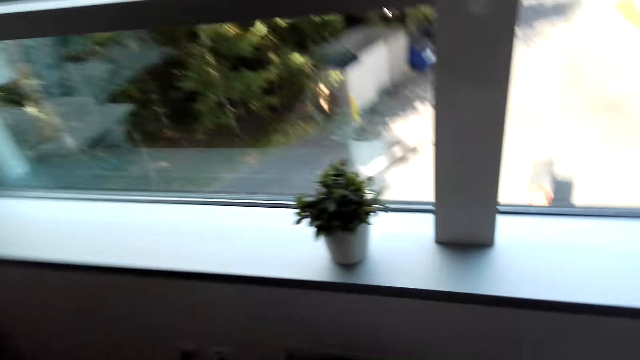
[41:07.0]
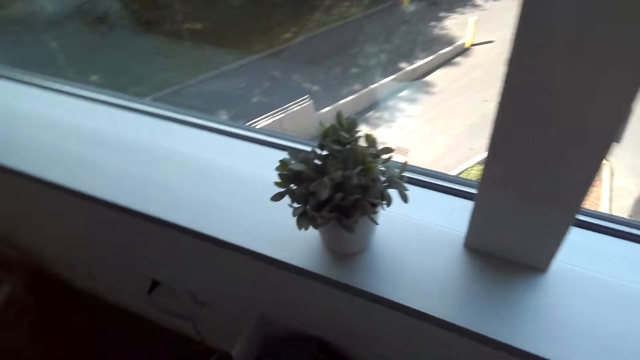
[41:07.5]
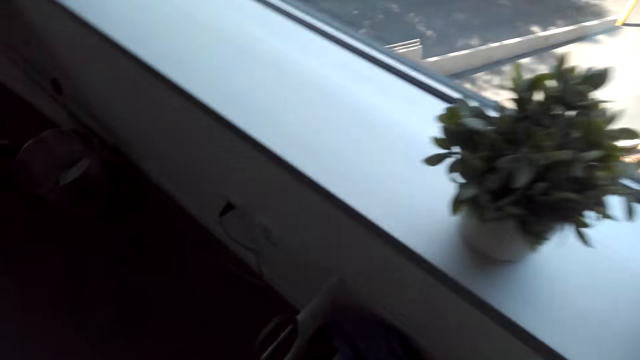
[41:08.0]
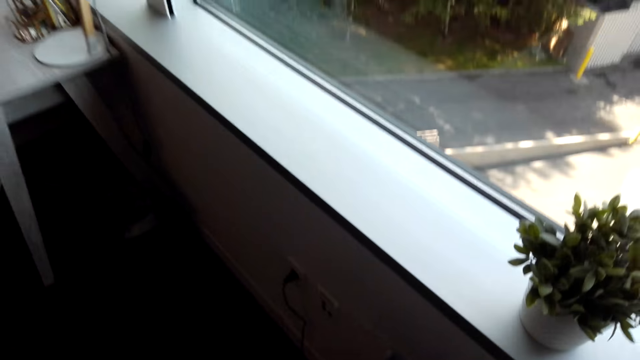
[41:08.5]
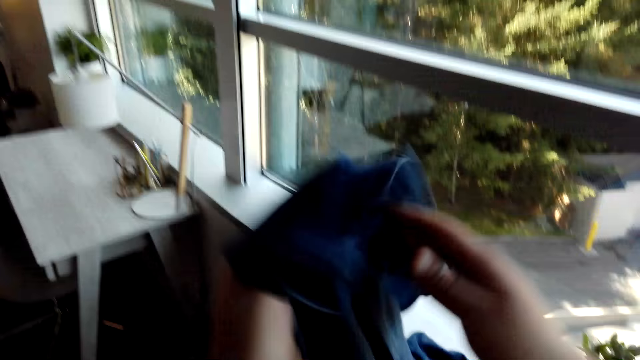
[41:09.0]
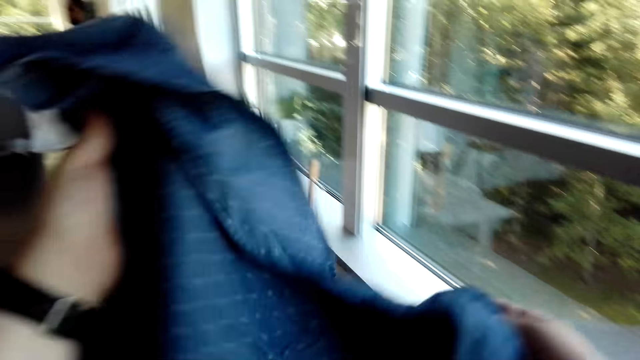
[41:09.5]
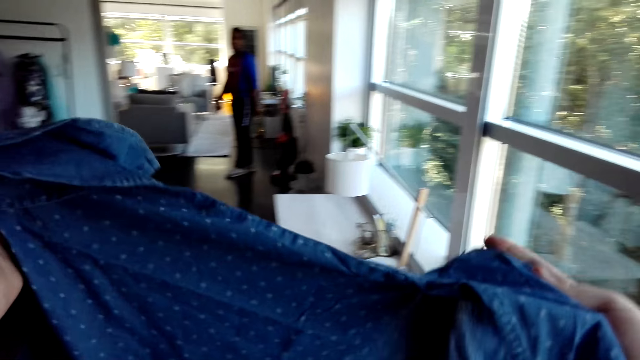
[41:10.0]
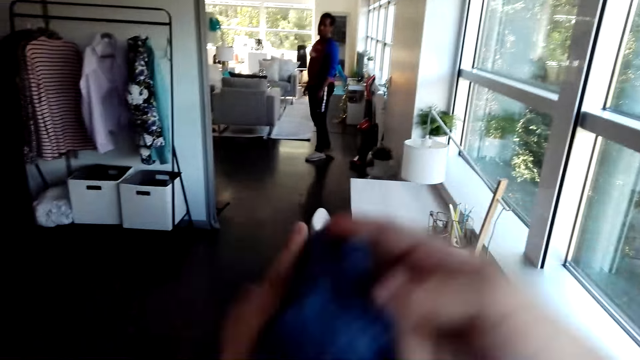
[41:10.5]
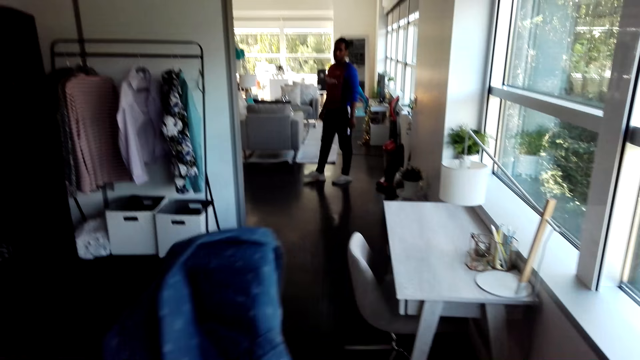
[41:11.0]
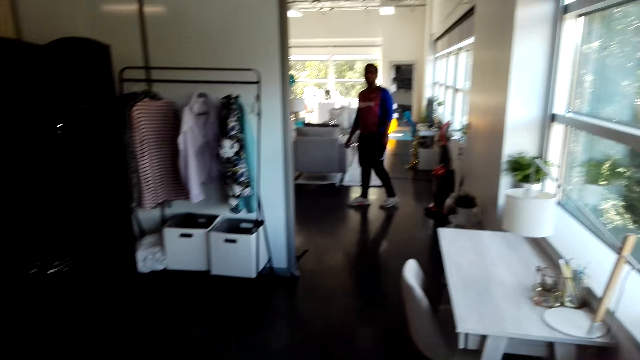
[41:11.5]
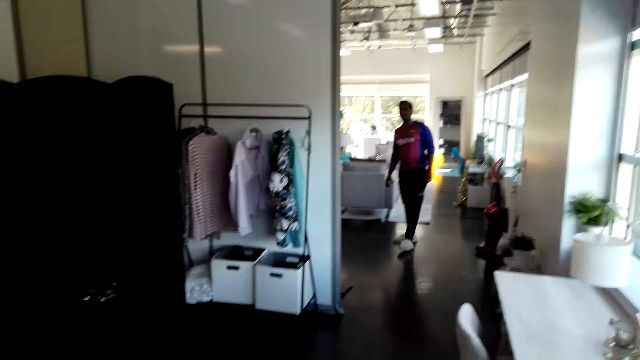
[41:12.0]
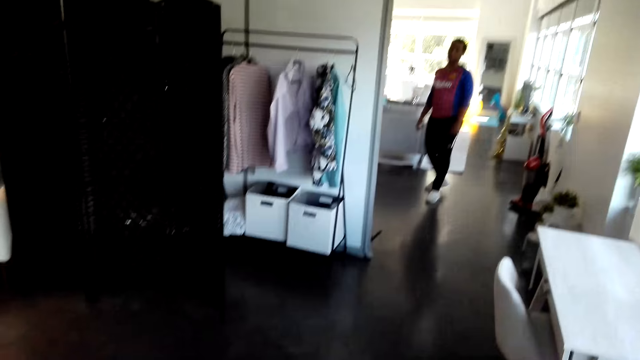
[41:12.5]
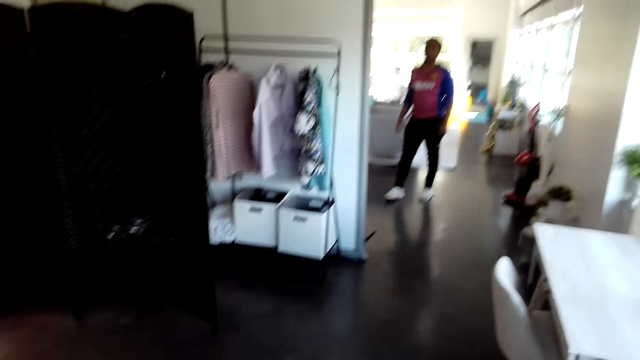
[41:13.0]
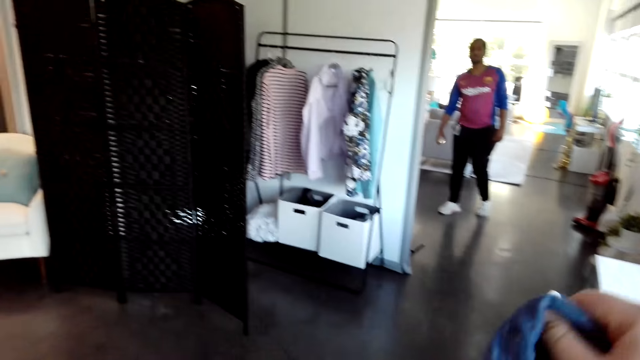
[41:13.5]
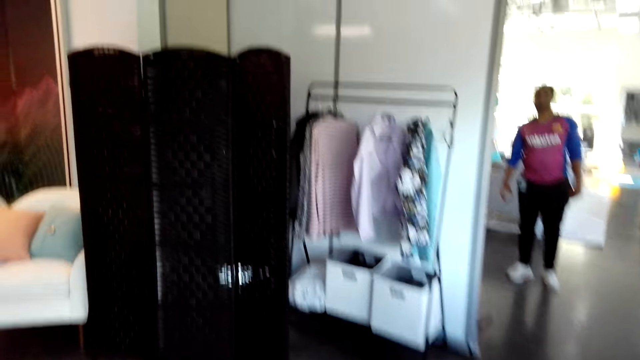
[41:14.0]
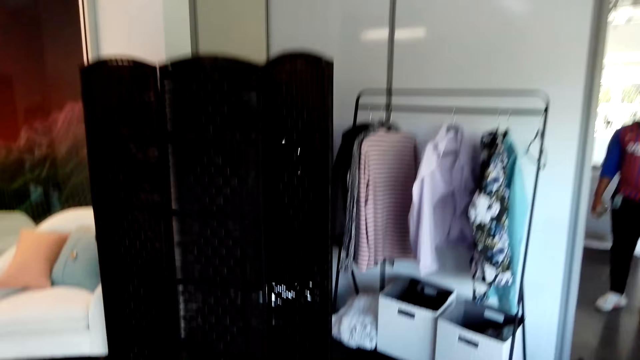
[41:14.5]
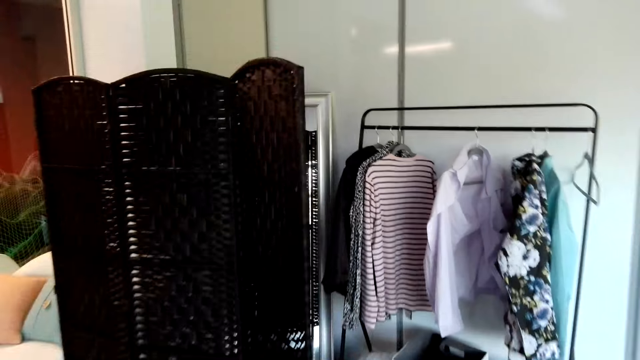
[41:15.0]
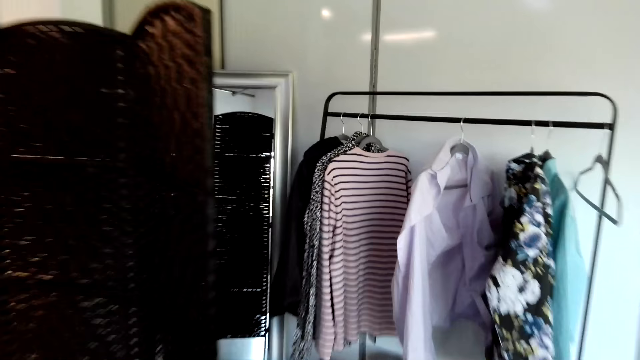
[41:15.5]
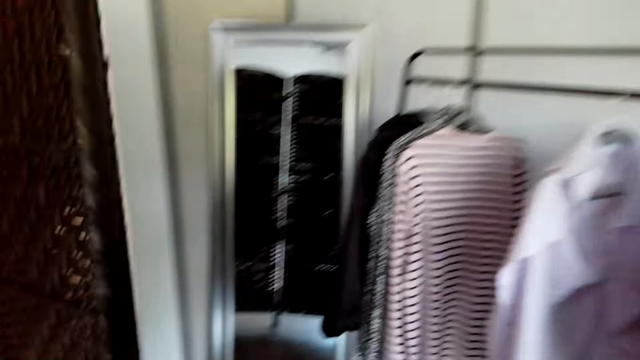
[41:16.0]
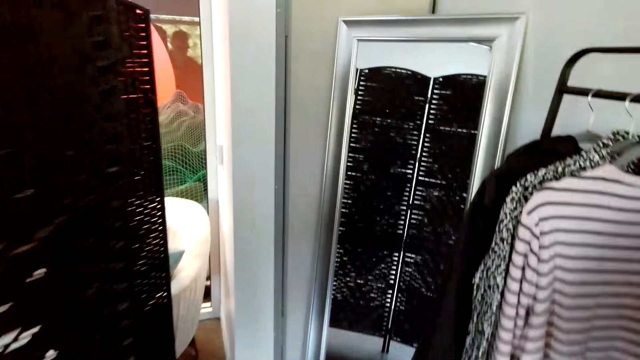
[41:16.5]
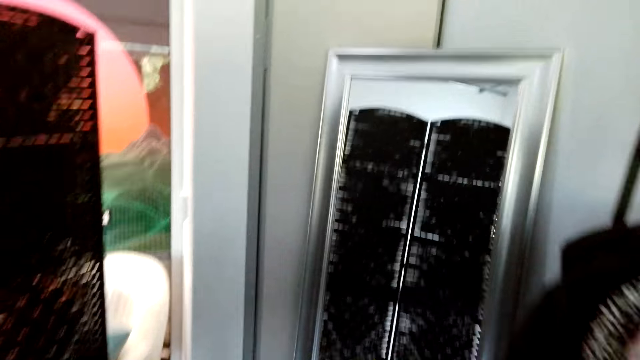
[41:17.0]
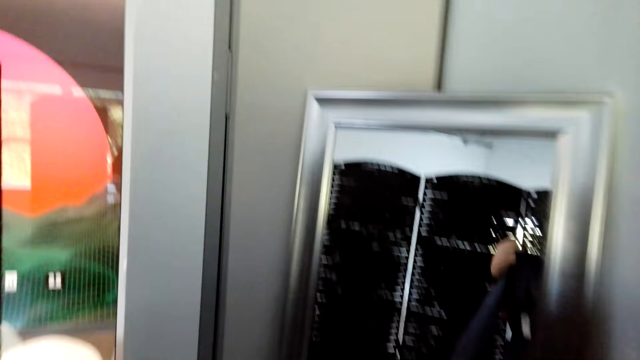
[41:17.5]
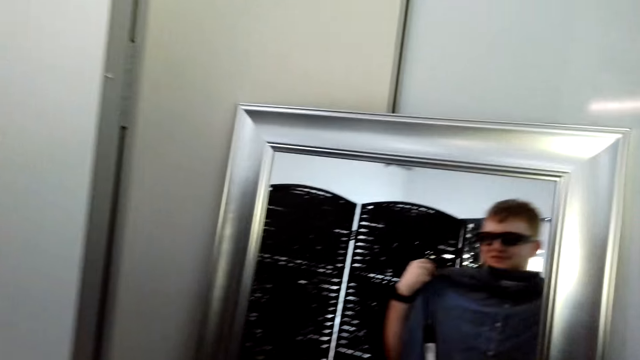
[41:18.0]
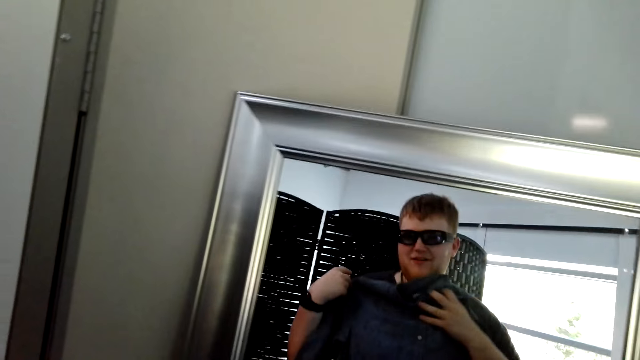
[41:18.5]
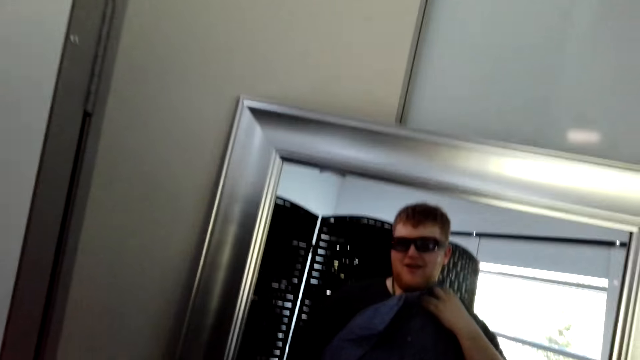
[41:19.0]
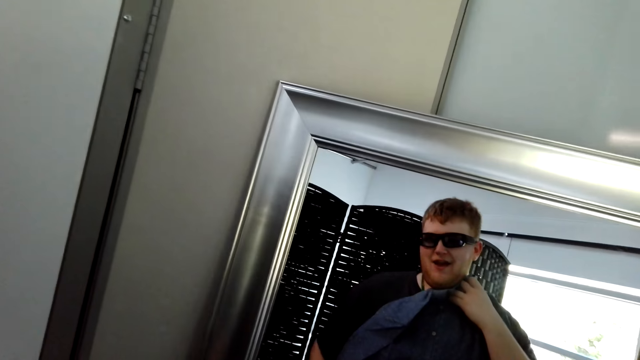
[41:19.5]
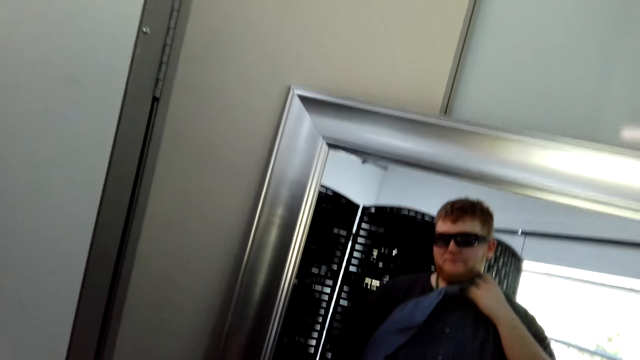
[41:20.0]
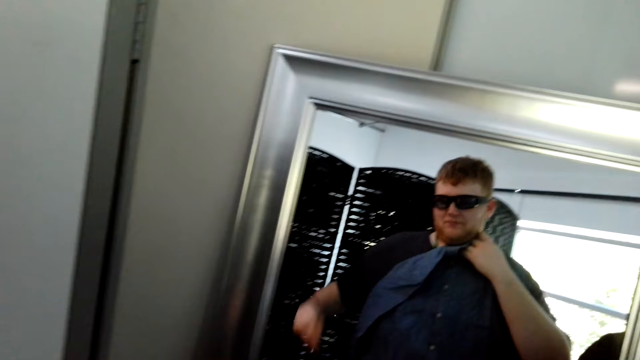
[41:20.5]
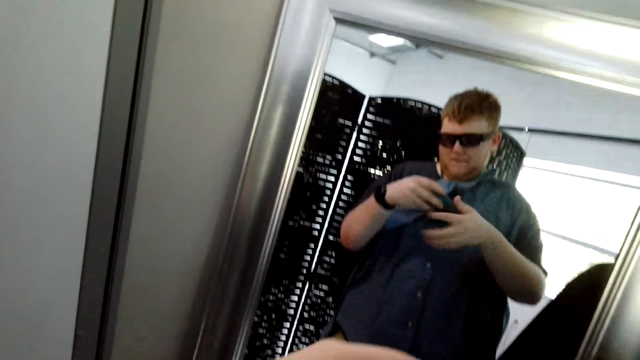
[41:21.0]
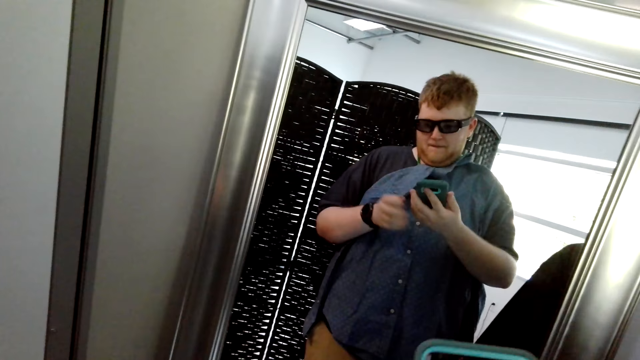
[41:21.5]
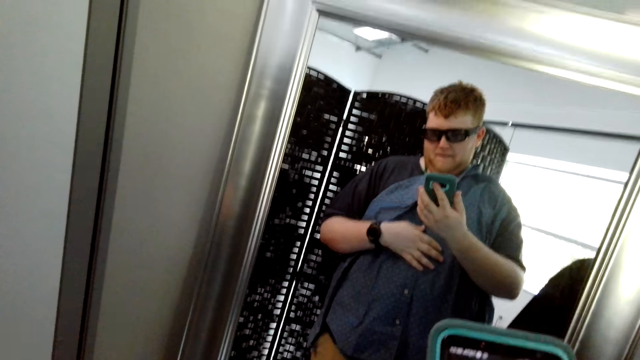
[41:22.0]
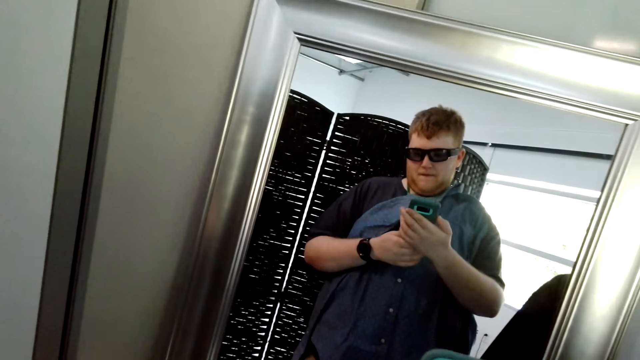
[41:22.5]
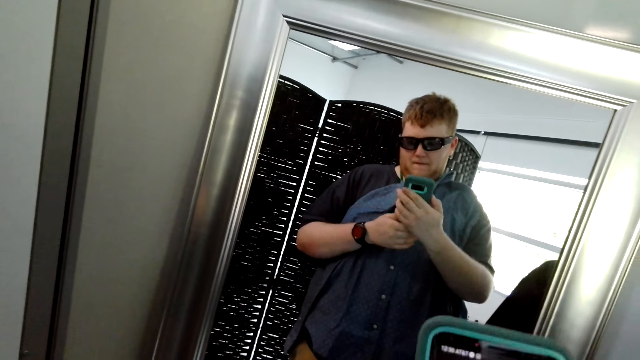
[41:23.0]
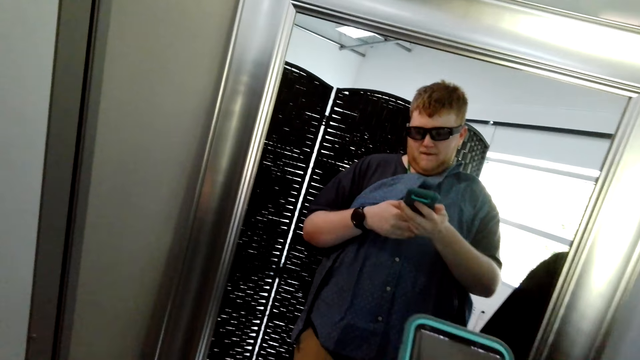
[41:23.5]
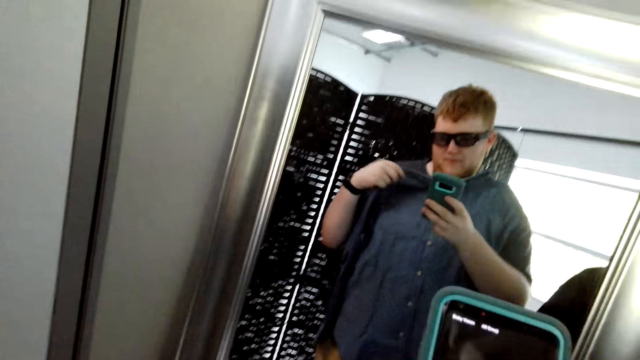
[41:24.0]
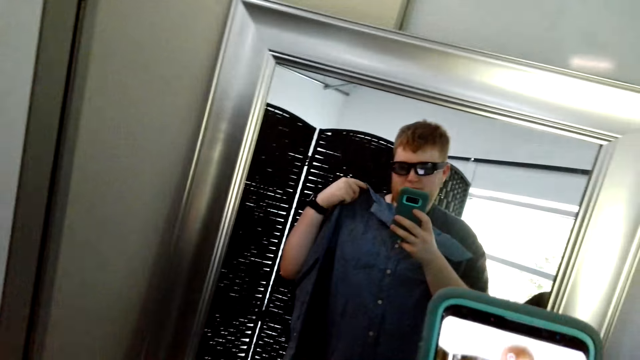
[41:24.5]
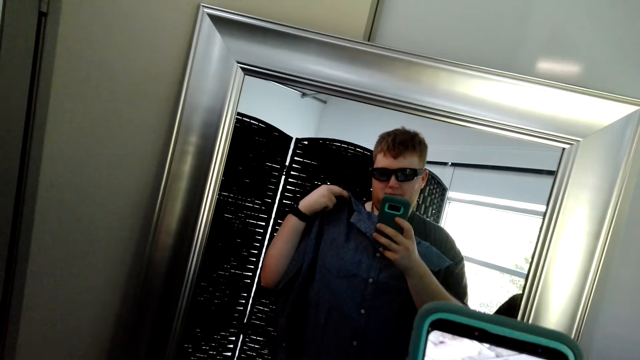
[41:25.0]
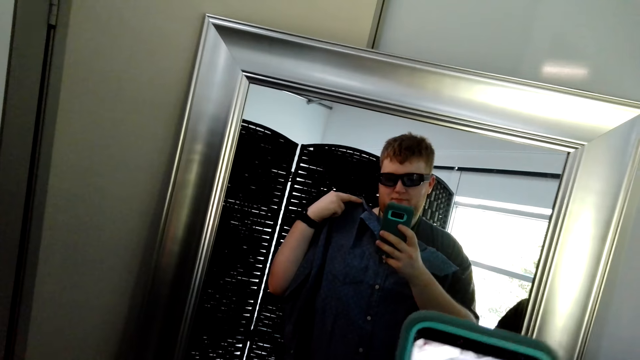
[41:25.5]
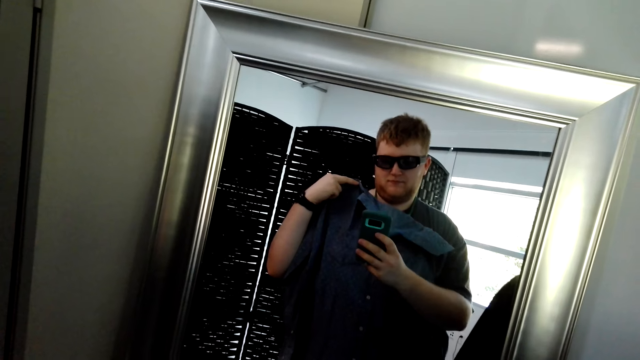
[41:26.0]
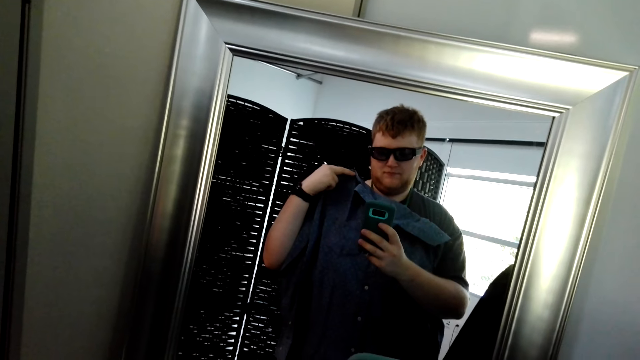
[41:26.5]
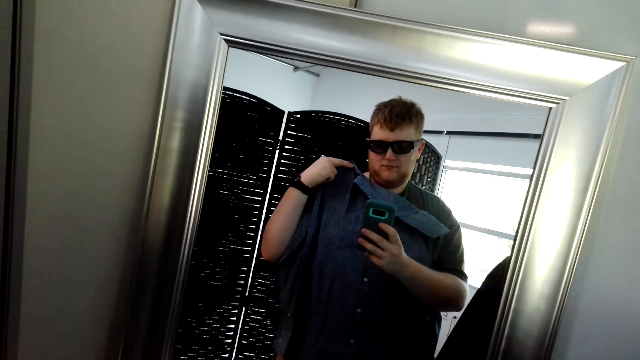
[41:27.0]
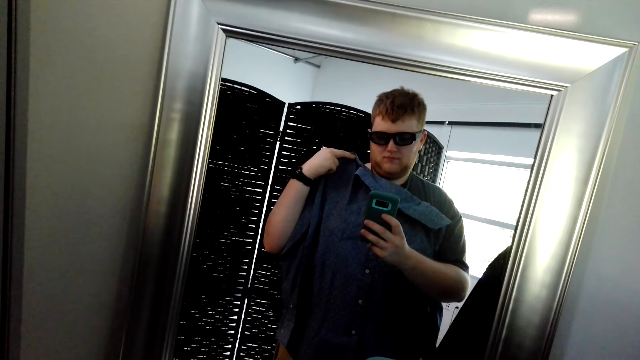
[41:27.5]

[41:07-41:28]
The camera wearer picks up a shirt. A man talks with the camera wearer. The camera wearer walks around the house. He stares at himself through the mirror. He tries the shirt on at the mirror. He holds the shirt on his chest. He picks up the phone from his pocket. He operates the phone in his hands.
